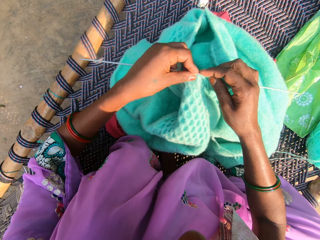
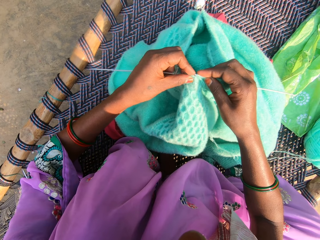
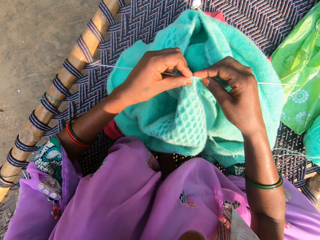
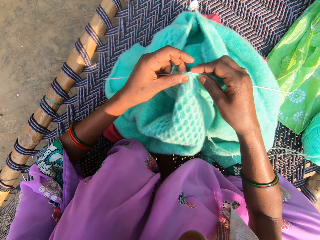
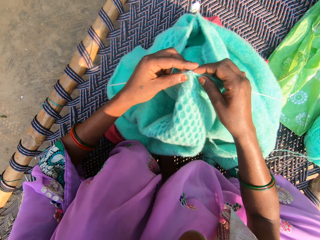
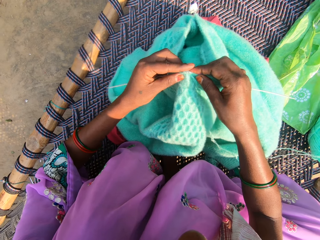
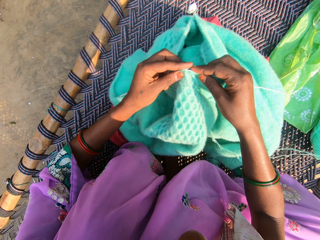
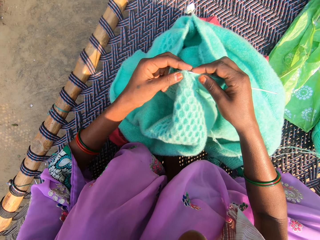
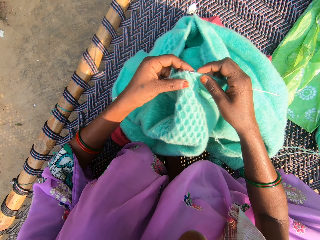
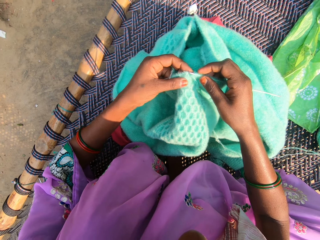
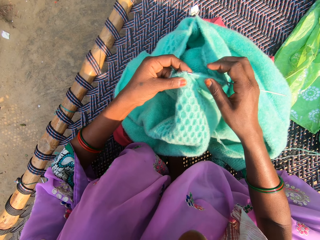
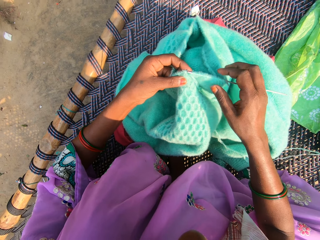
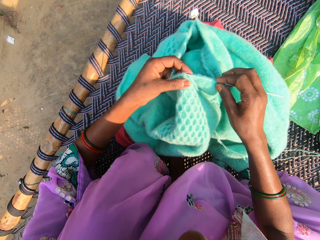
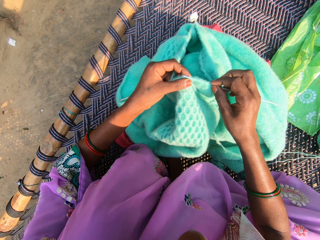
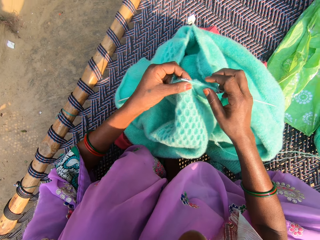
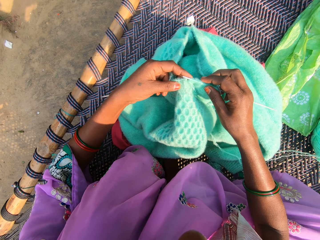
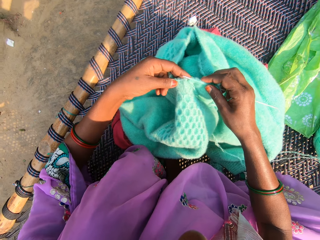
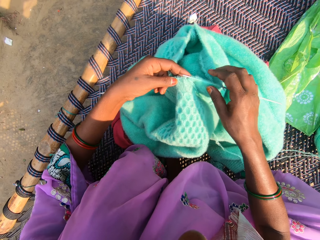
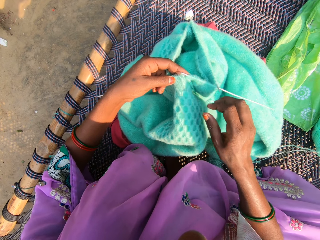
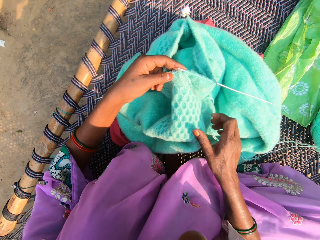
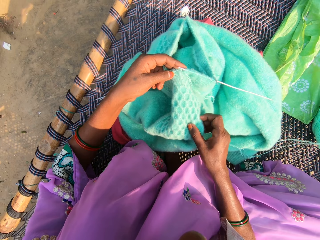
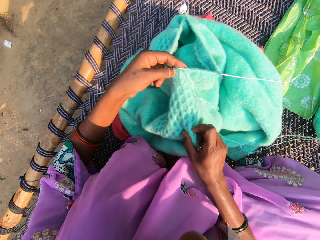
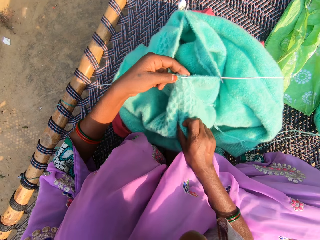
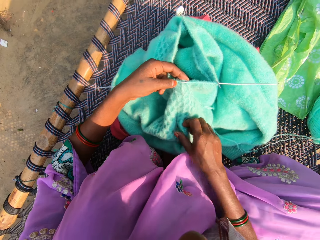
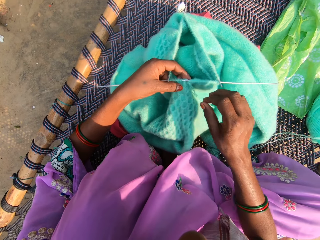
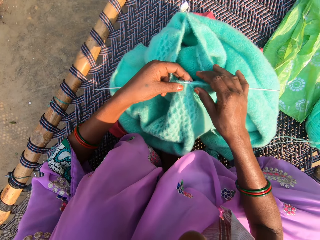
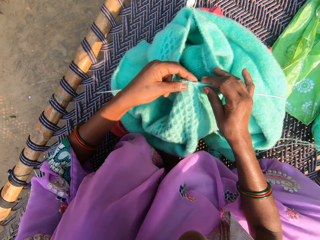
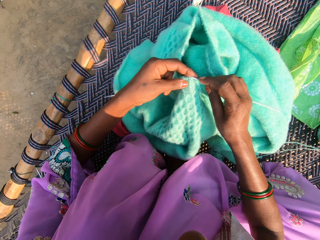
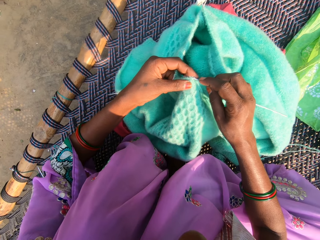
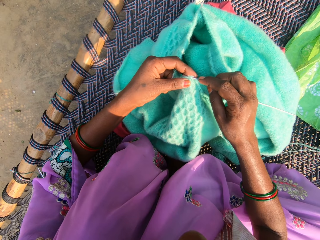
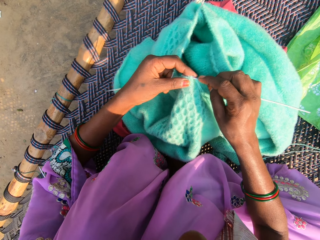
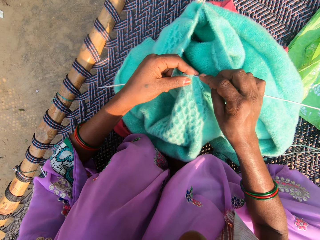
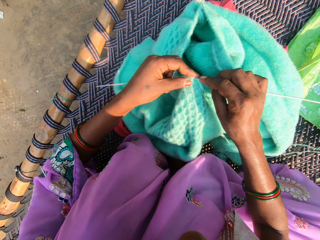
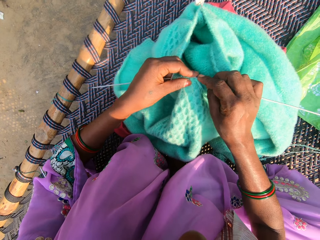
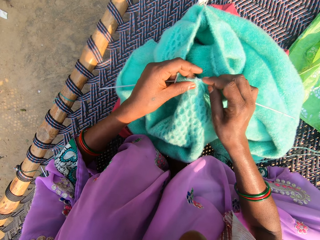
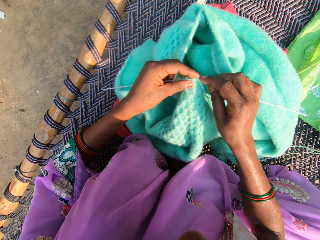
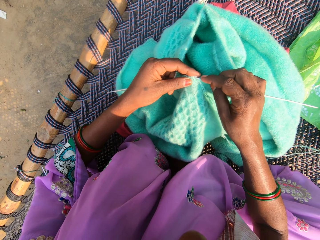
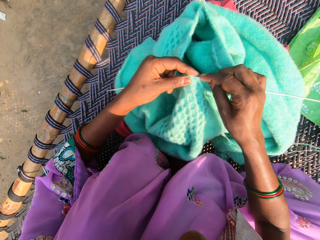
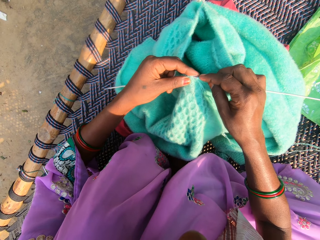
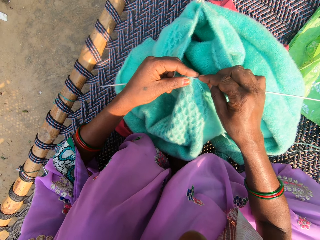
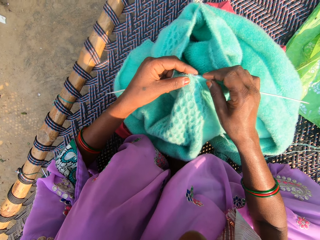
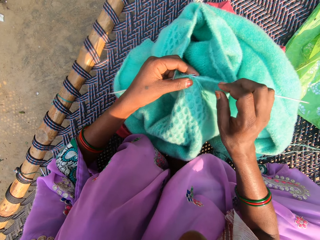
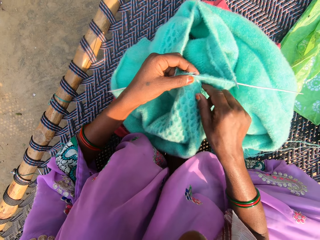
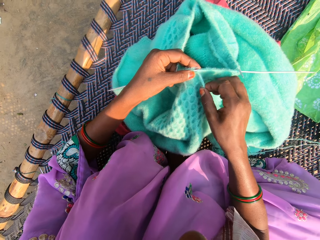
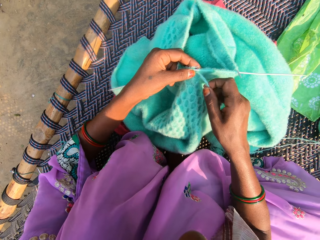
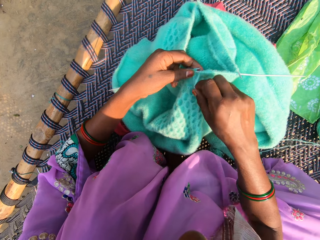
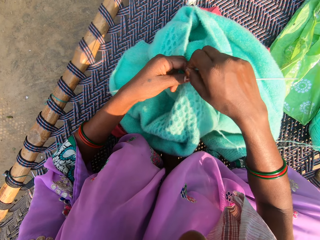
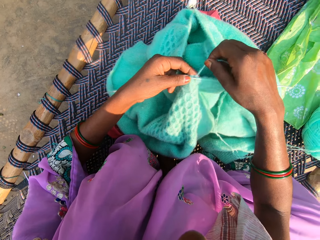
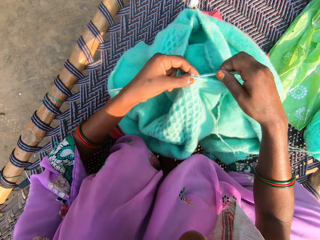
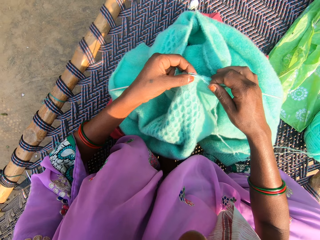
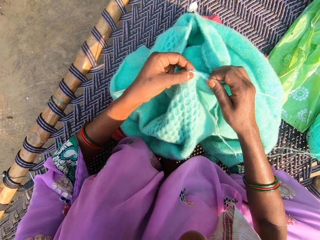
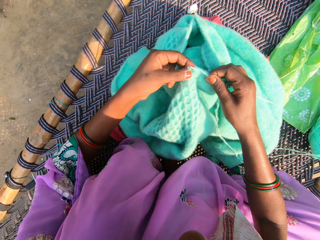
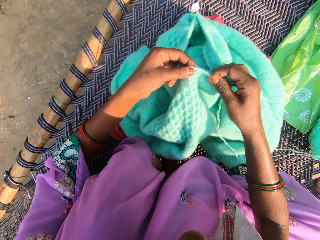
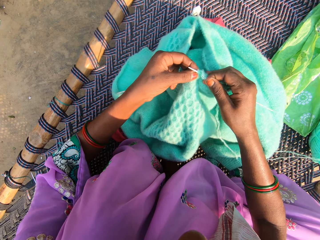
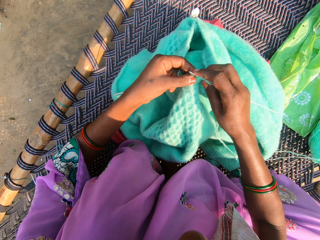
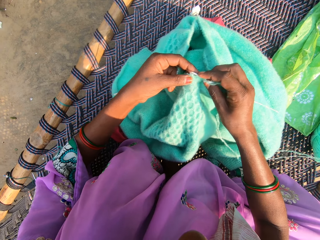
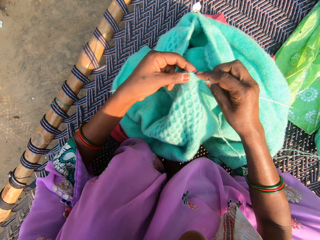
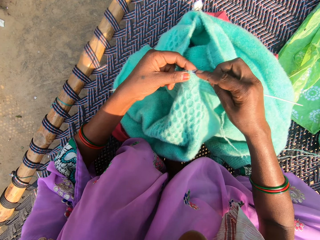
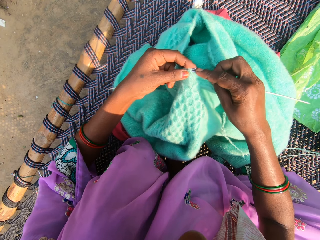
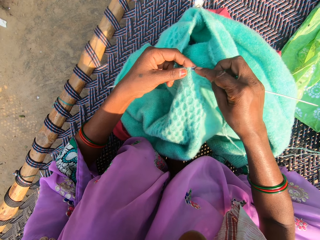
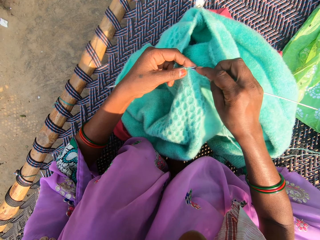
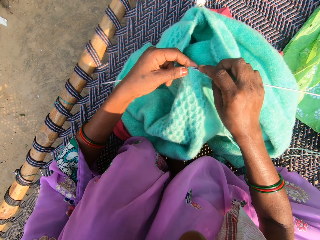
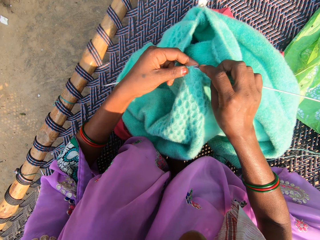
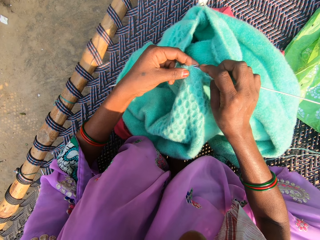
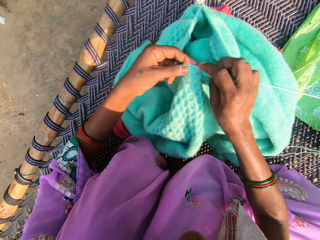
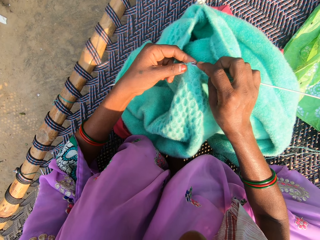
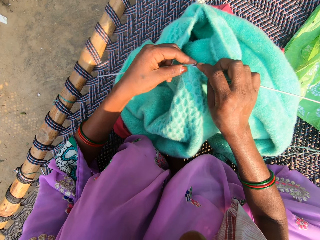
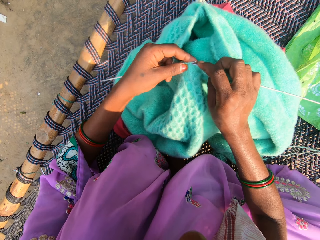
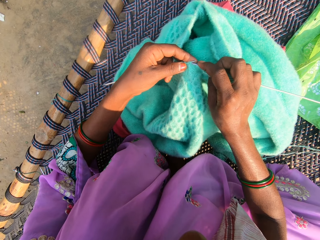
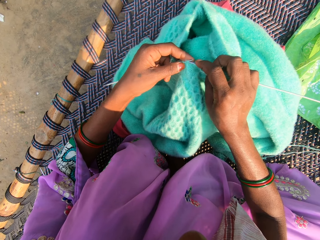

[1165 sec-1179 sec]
The camera wearer knits using a needle. She pushes a thread. She adjusts the fabric on the woven cot with her right hand. She knits yarn with knitting pins in her hands. She folds the thread on the needle.

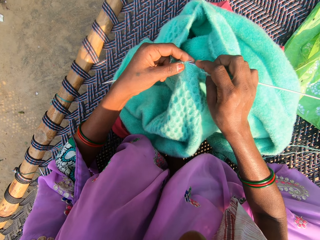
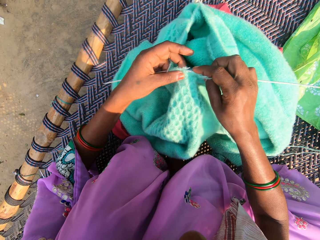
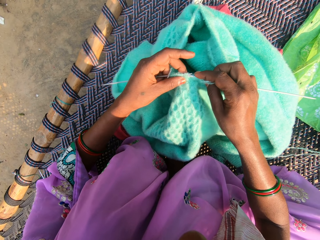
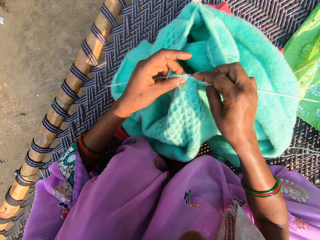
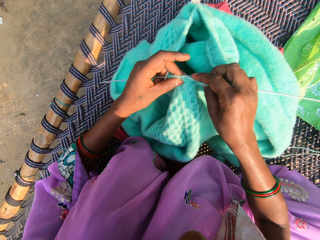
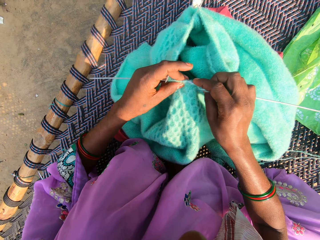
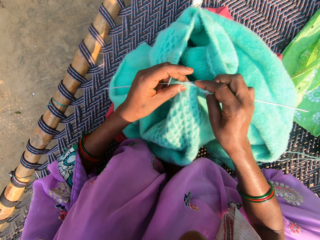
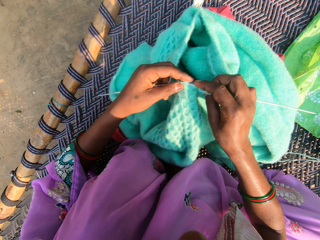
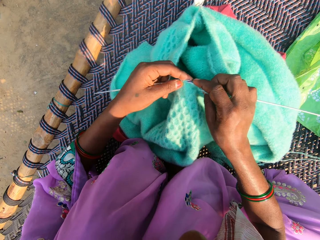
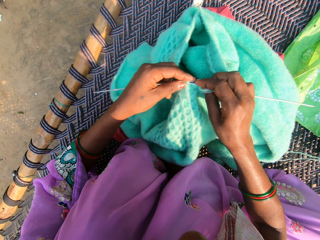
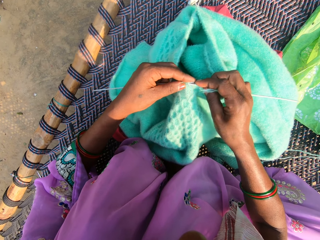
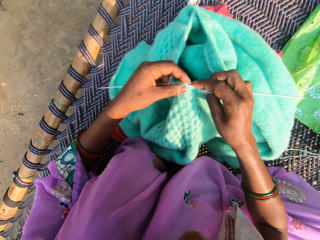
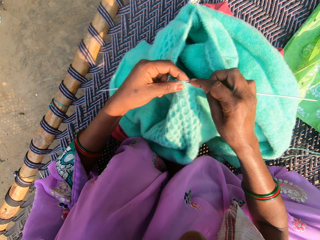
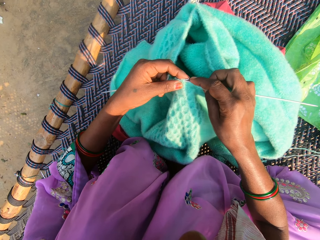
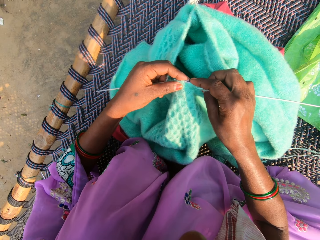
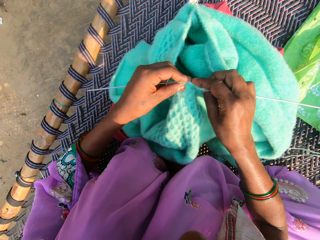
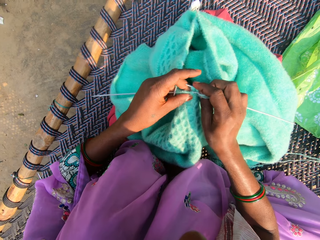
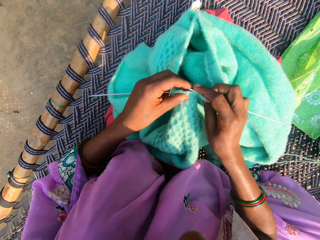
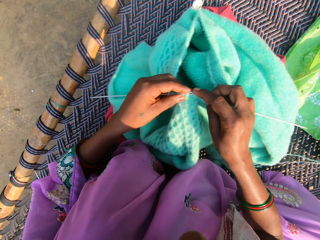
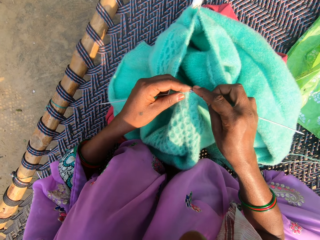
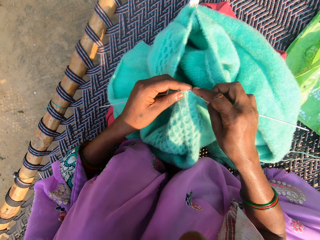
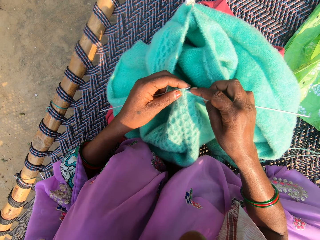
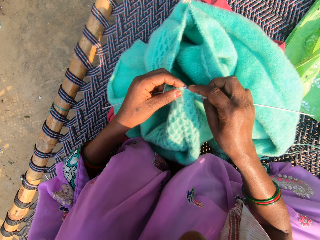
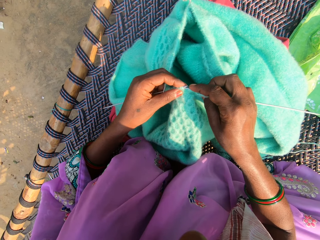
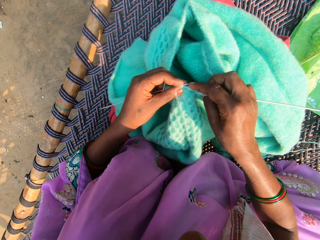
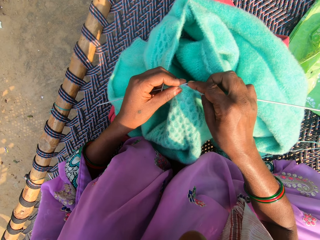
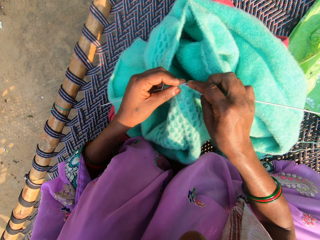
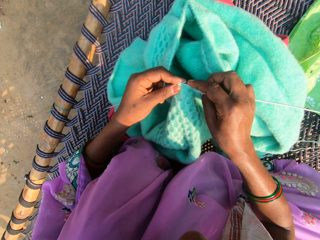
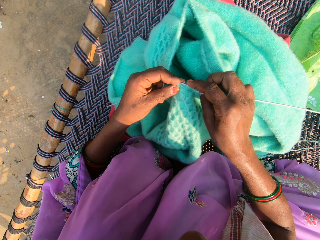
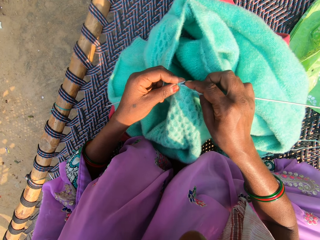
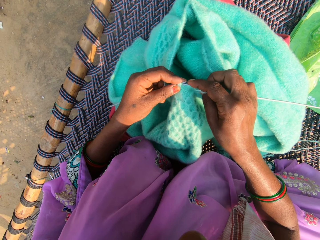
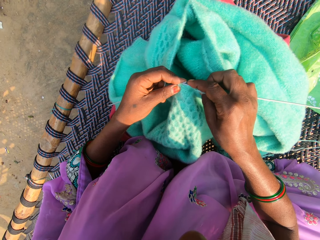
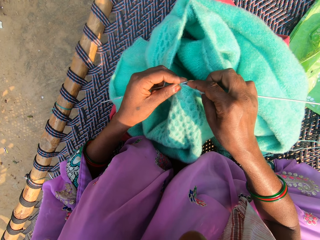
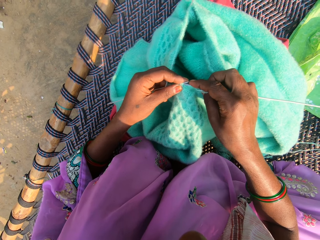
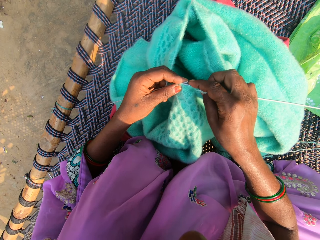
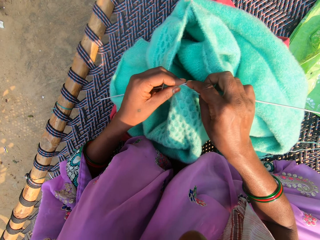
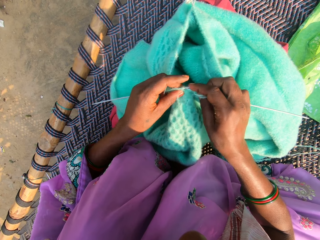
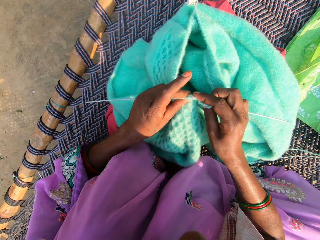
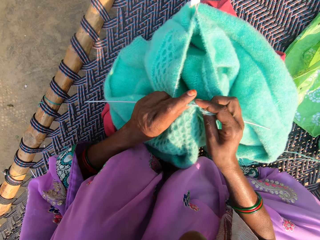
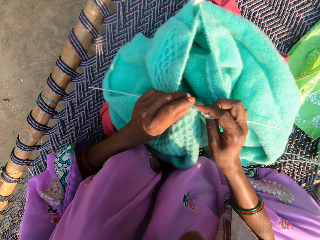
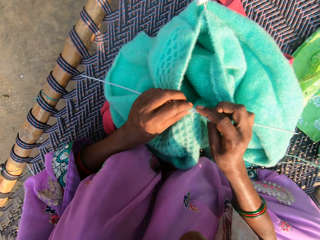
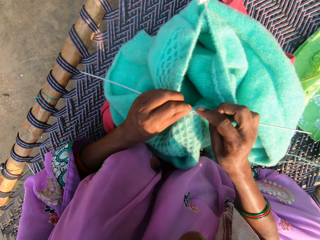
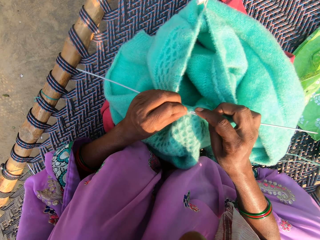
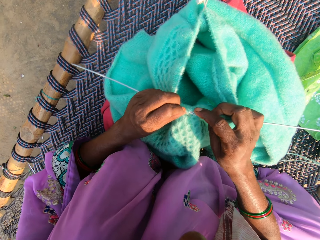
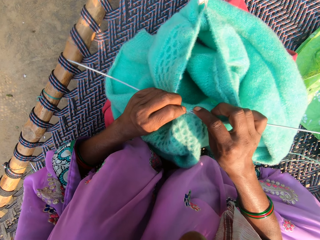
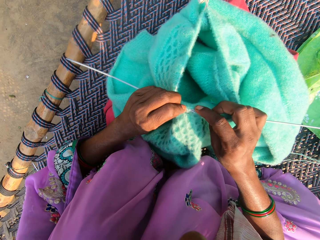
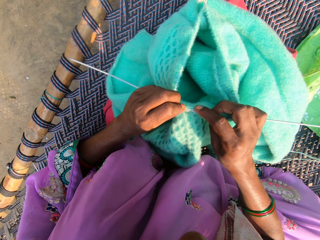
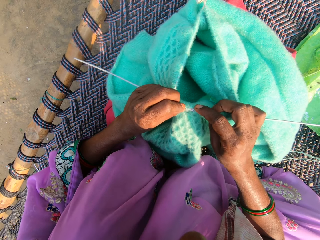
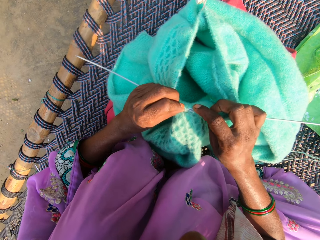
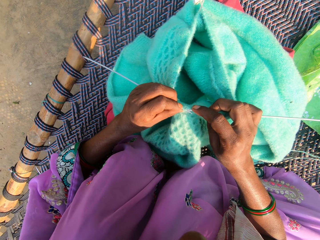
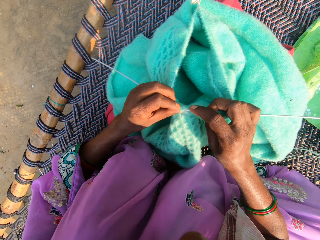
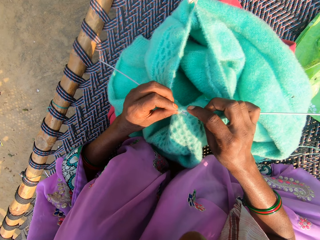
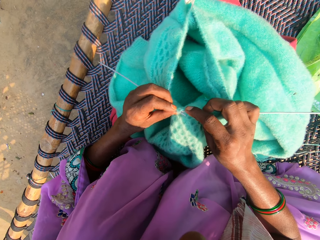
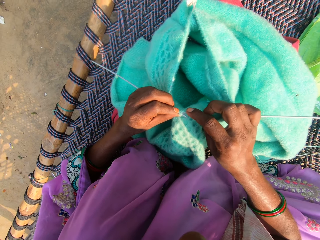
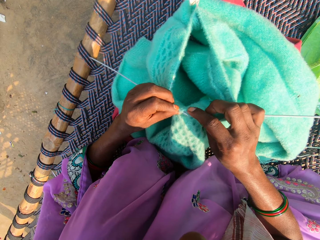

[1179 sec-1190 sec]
The camera wearer knits using a needle.
